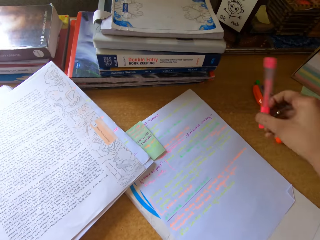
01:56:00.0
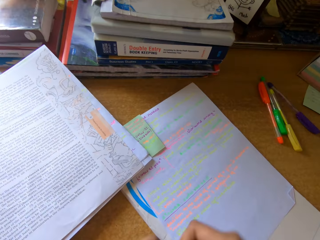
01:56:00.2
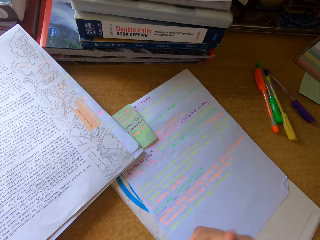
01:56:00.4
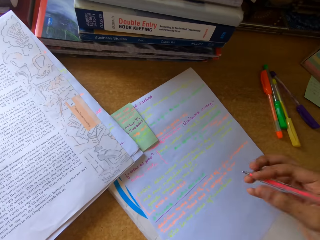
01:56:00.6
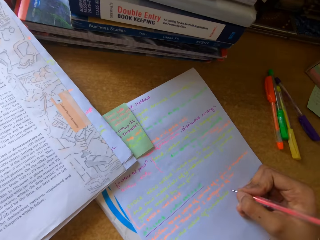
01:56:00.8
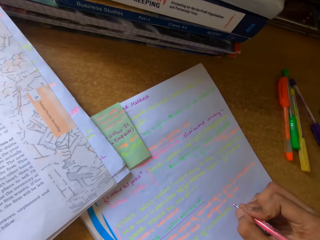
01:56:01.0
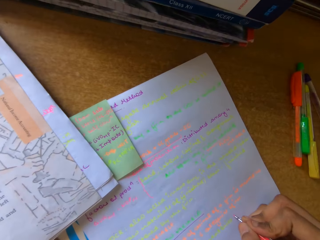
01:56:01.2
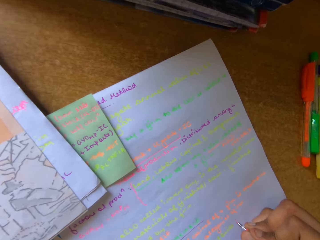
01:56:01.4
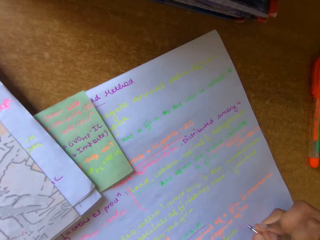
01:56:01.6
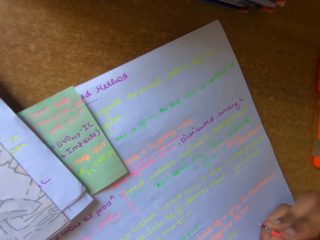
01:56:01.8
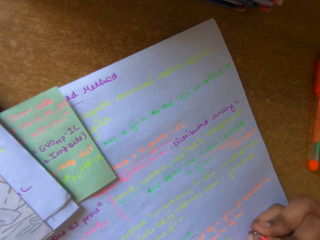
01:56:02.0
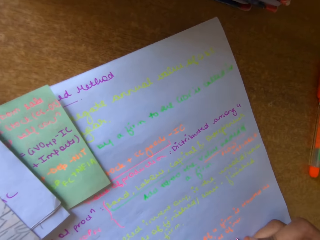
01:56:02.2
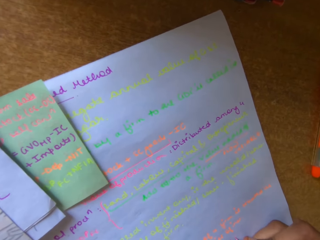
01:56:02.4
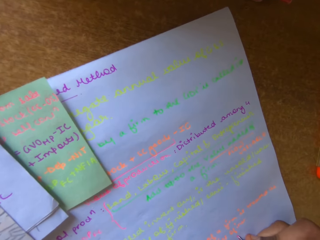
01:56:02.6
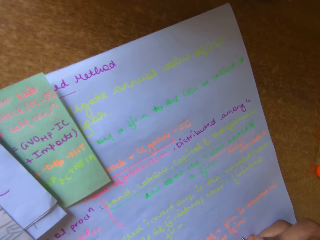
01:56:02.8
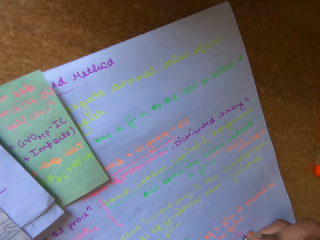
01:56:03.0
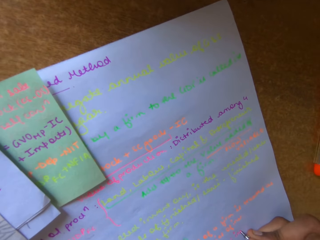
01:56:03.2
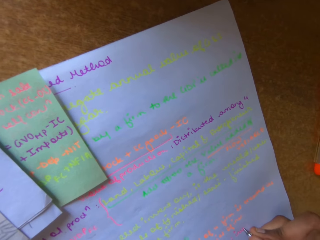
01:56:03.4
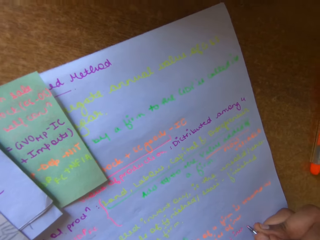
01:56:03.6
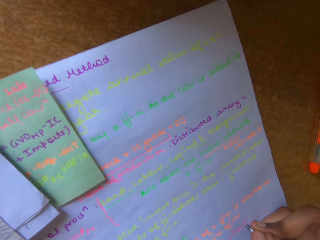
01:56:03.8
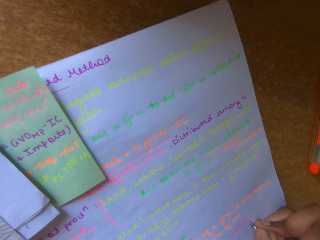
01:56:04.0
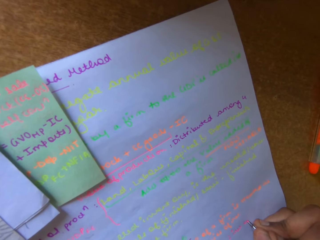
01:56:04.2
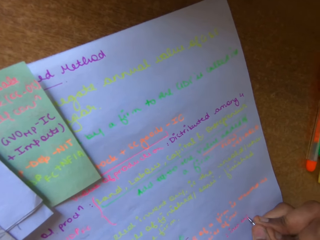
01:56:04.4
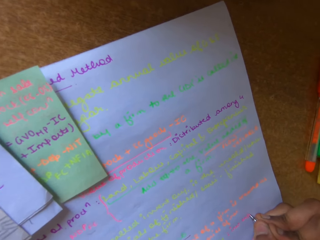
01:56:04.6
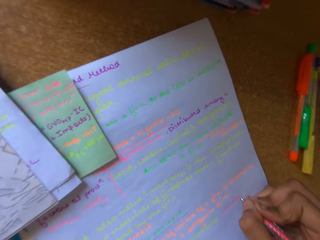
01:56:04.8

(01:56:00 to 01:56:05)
The camera wearer picks a pink pen. They write on a book.

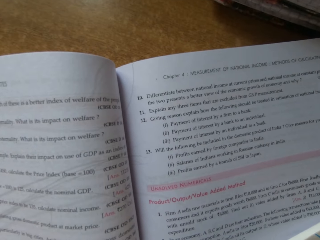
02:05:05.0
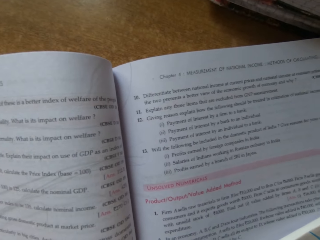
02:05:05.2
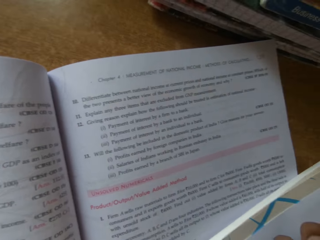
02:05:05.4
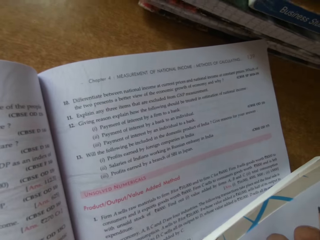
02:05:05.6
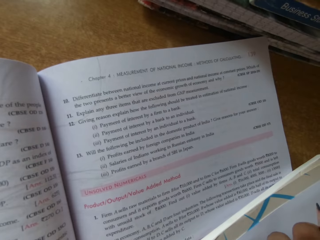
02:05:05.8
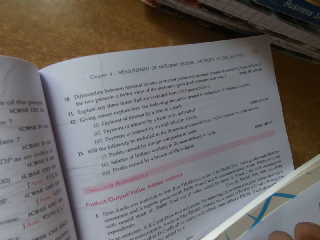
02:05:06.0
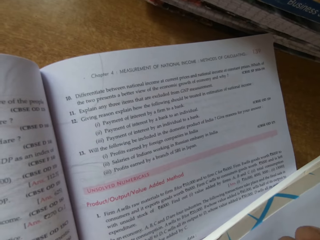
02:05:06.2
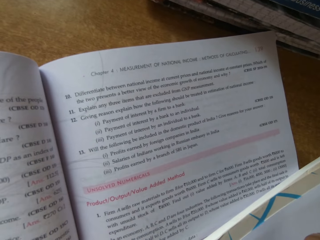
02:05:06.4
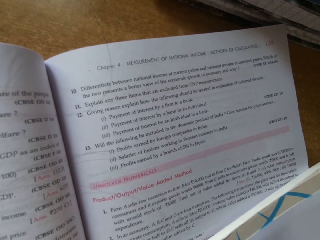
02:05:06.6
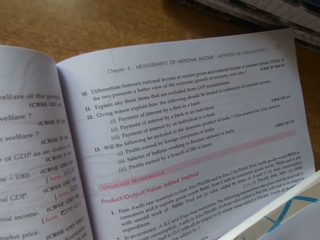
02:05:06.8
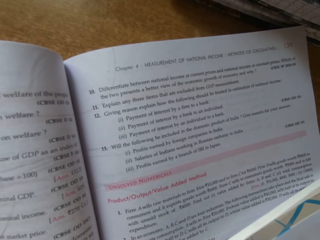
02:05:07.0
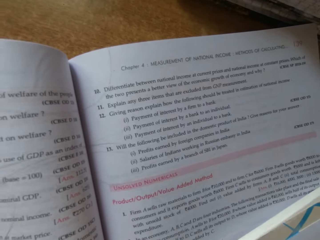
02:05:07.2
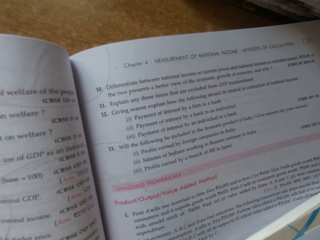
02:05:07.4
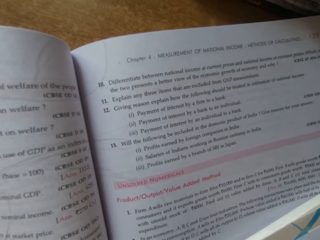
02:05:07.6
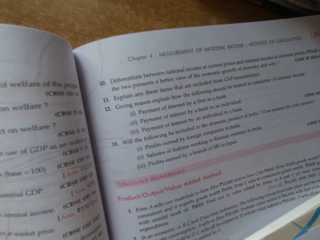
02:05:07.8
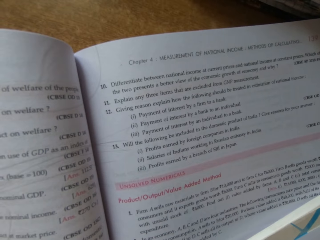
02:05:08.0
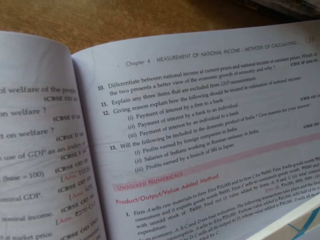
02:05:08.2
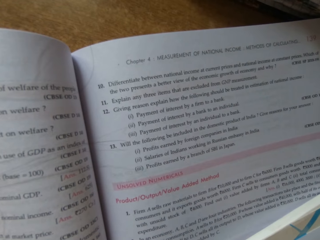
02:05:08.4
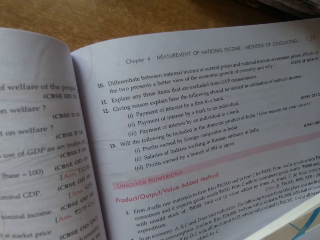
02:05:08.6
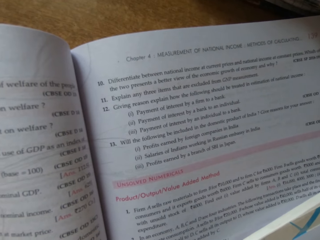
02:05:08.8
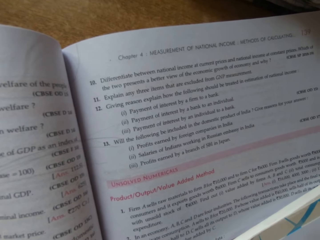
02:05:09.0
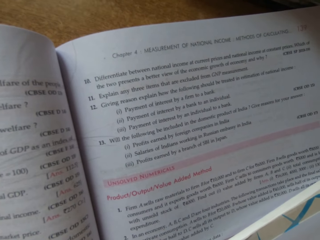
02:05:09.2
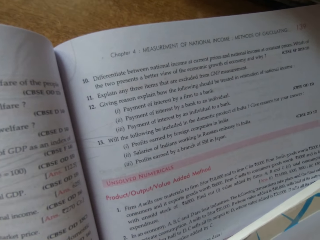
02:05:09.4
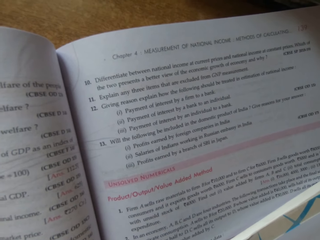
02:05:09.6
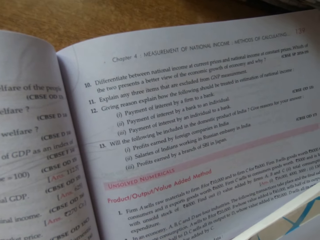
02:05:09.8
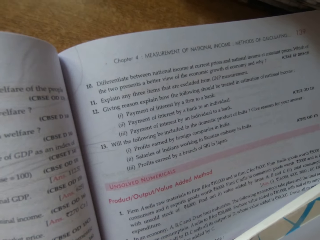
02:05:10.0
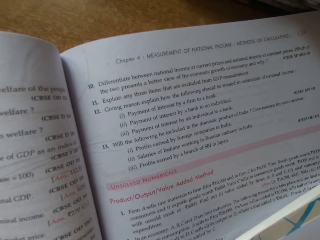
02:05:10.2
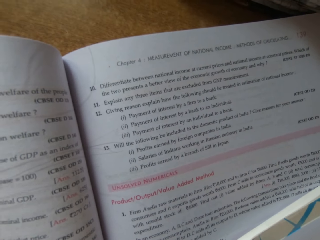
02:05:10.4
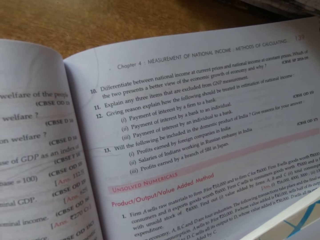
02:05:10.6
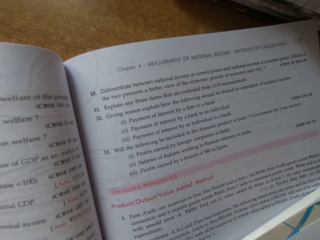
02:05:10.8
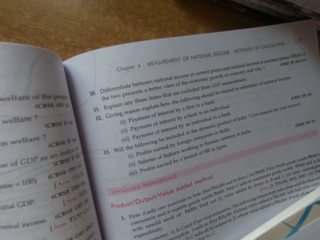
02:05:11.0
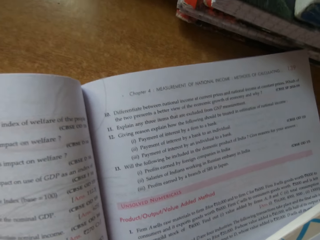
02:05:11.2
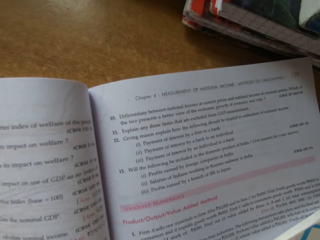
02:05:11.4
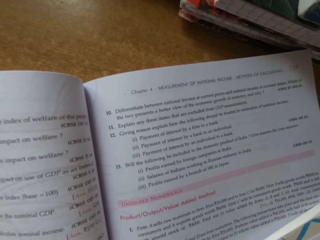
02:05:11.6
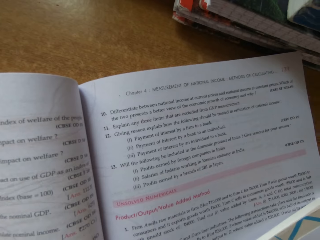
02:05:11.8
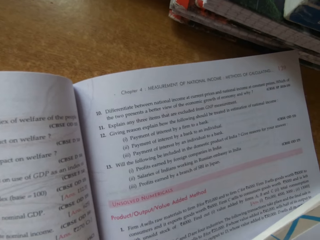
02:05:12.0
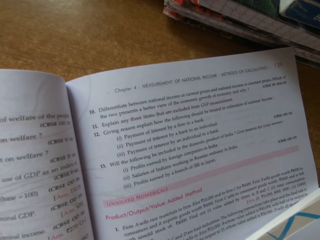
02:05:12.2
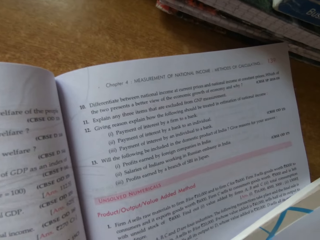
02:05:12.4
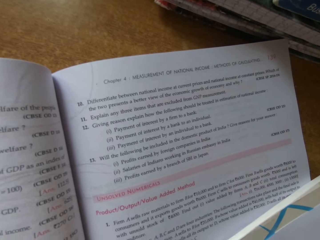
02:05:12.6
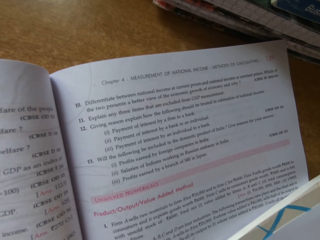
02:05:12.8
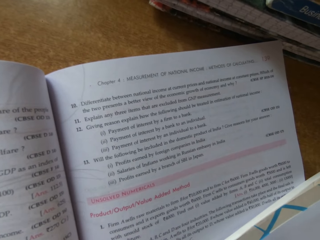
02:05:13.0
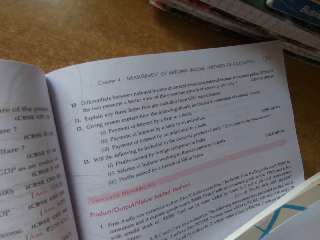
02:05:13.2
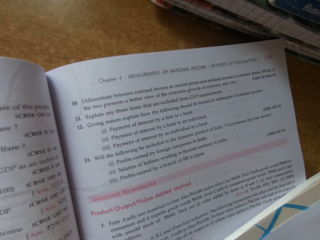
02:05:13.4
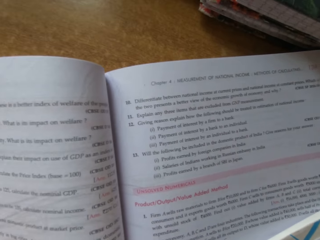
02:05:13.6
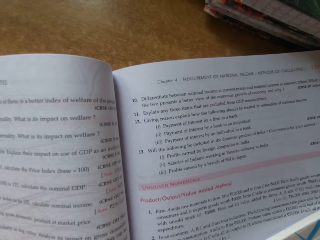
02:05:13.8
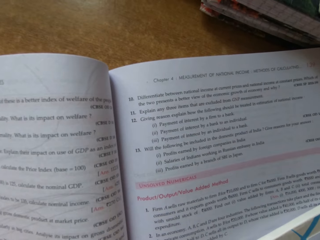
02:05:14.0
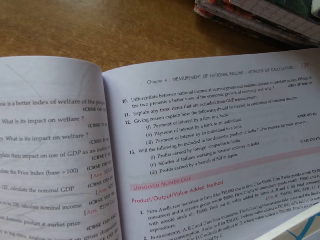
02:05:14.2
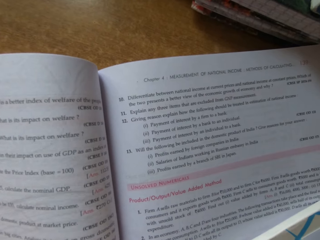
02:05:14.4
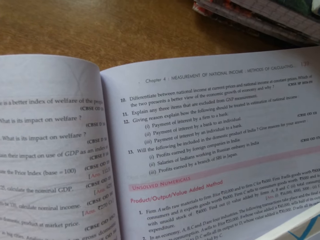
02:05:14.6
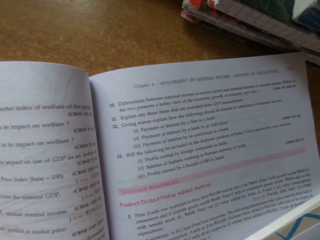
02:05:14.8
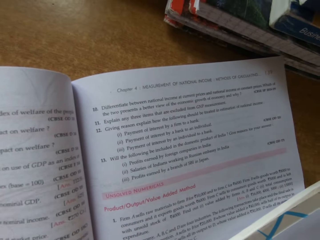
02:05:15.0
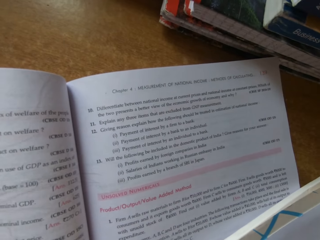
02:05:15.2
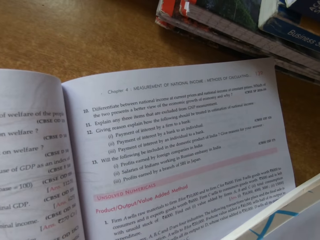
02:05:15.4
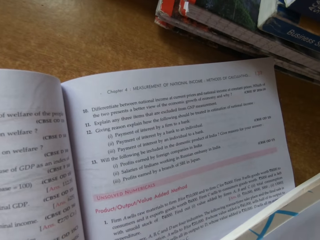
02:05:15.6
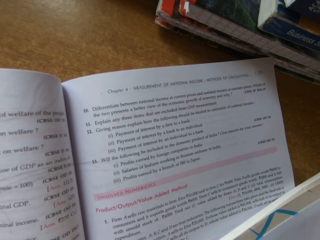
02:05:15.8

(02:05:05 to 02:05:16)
The camera wearer stares at the book. They look around. They write on the book.

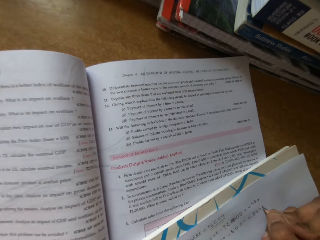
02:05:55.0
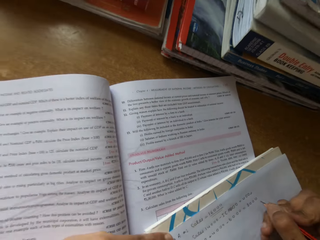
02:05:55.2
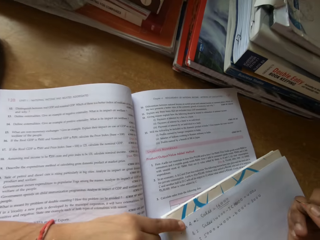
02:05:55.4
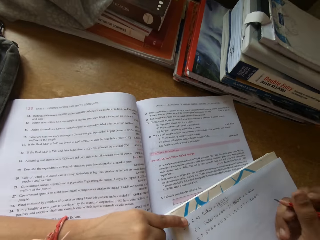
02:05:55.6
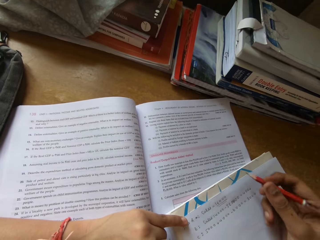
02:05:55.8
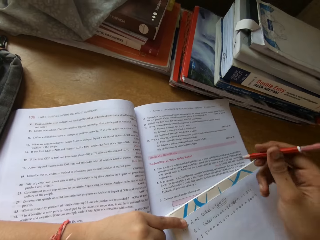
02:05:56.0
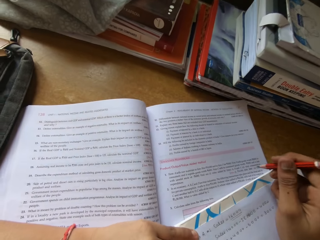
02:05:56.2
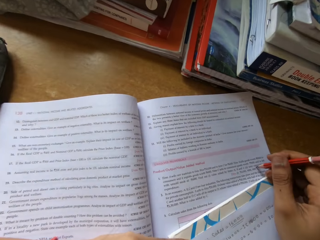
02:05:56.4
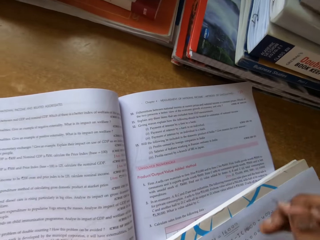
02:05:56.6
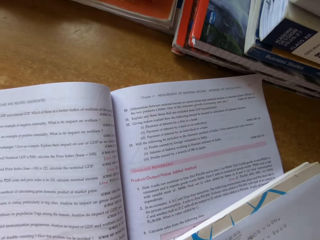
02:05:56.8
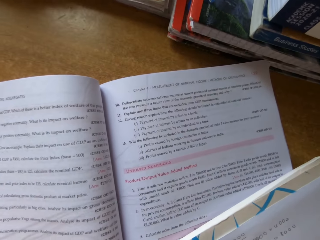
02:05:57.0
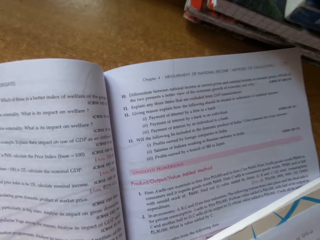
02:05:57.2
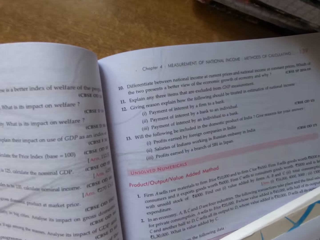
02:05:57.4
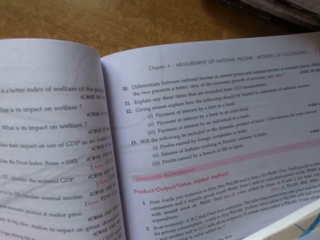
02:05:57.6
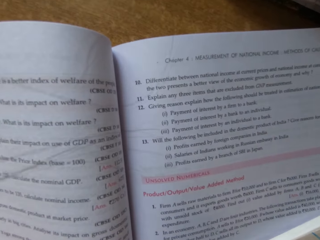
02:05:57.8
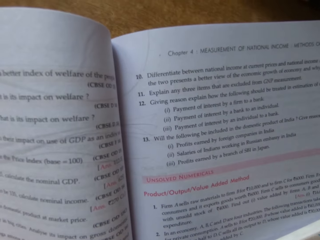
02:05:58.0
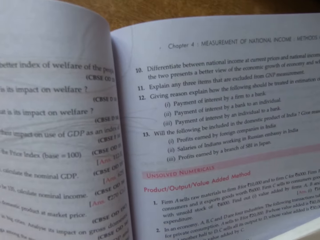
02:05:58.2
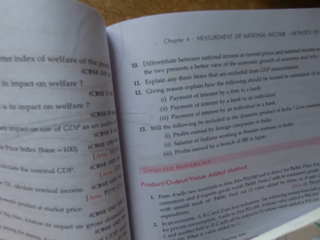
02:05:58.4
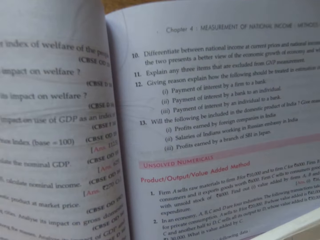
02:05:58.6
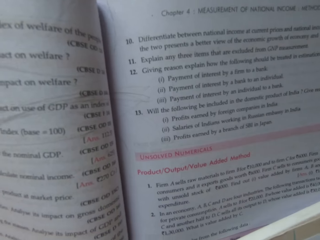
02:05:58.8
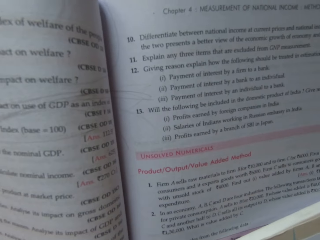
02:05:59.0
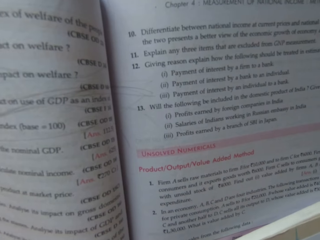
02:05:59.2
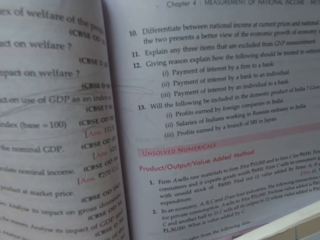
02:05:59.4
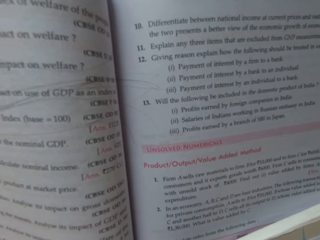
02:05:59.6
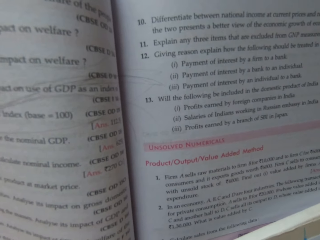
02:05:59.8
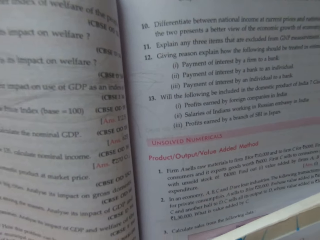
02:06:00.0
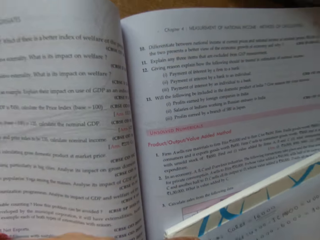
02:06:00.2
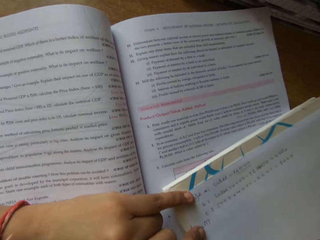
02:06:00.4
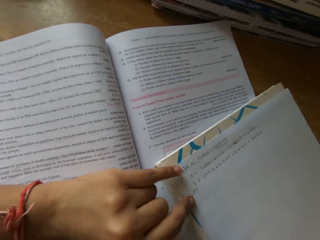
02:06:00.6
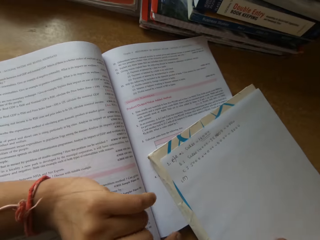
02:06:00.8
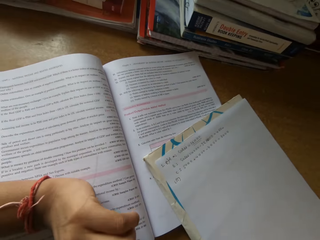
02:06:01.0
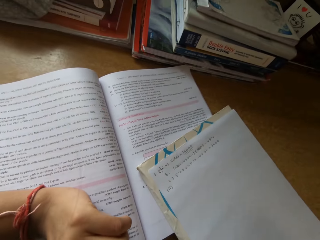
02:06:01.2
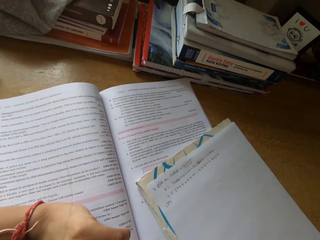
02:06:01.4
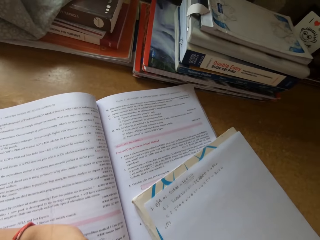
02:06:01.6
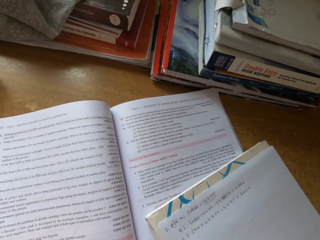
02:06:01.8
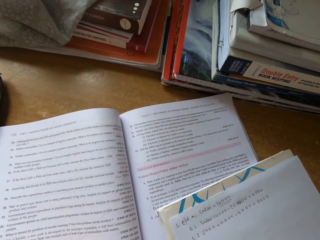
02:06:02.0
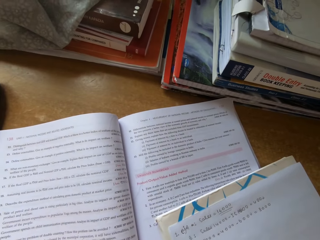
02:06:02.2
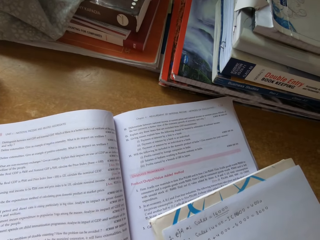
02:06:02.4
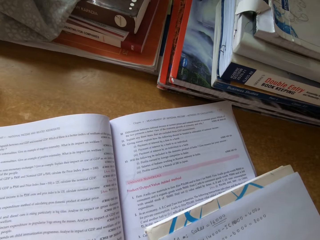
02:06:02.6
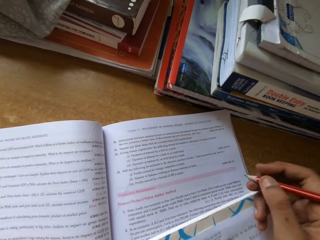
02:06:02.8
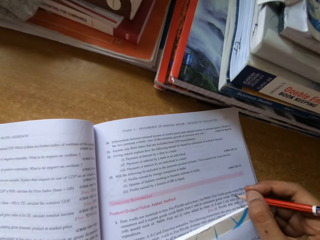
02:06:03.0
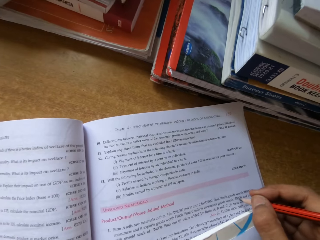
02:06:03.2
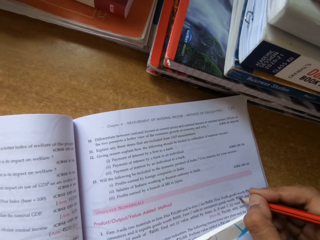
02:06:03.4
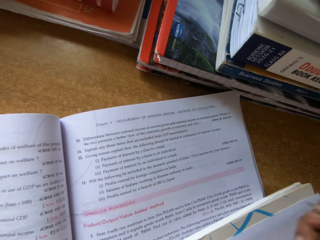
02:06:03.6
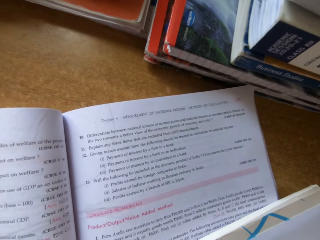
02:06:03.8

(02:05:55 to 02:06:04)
The camera wearer does something. They write on the book. They hold the book. They do something.
